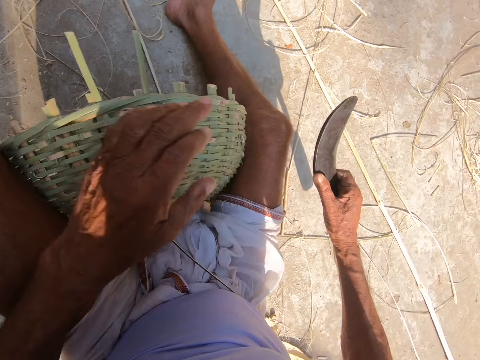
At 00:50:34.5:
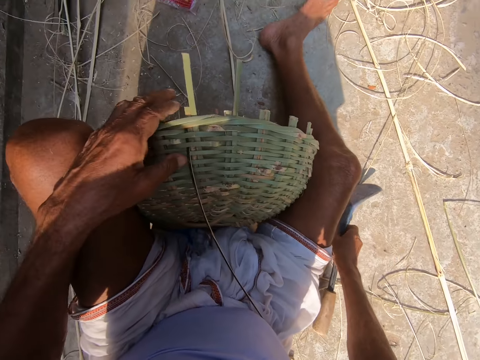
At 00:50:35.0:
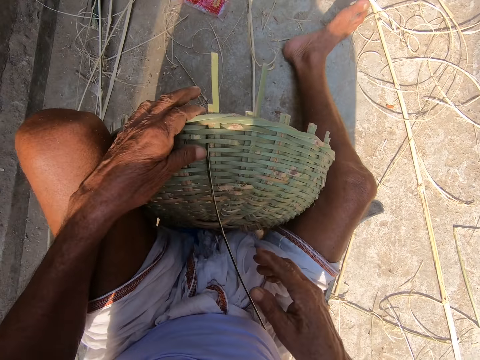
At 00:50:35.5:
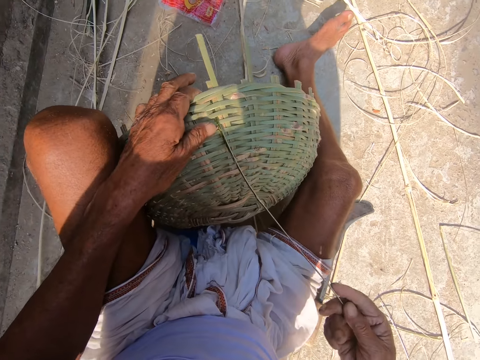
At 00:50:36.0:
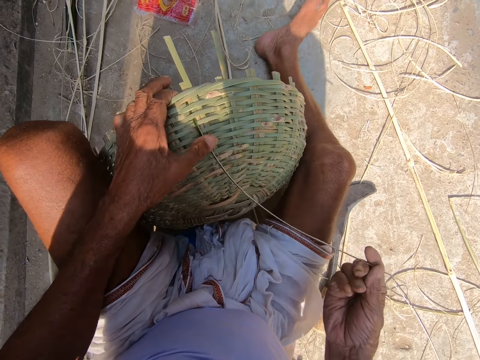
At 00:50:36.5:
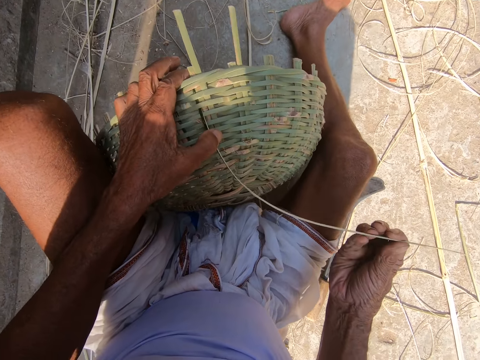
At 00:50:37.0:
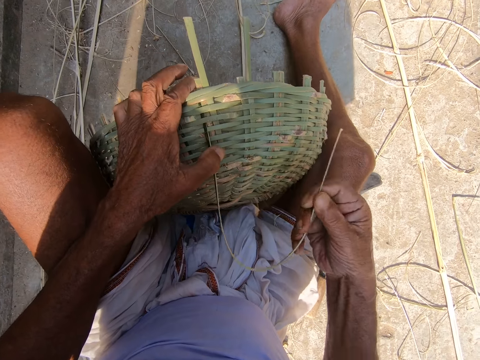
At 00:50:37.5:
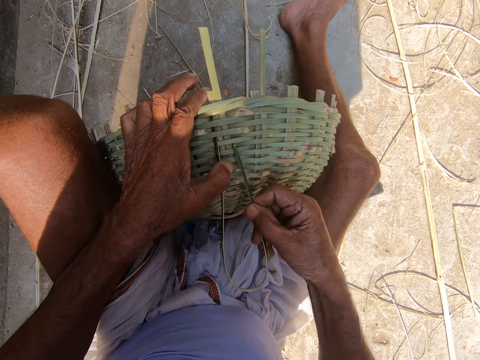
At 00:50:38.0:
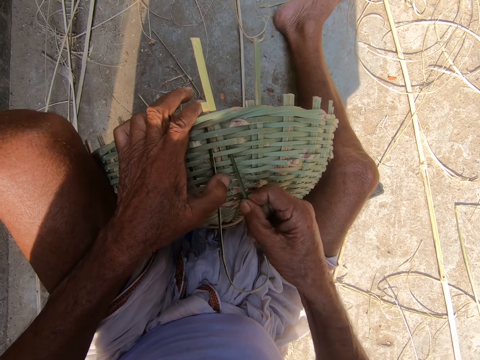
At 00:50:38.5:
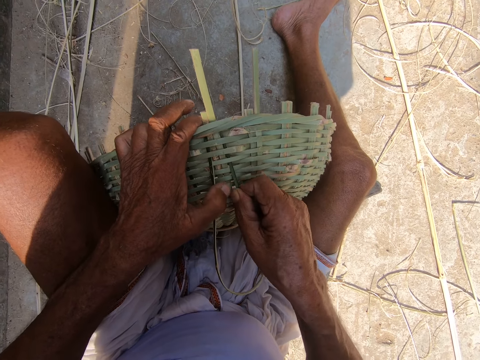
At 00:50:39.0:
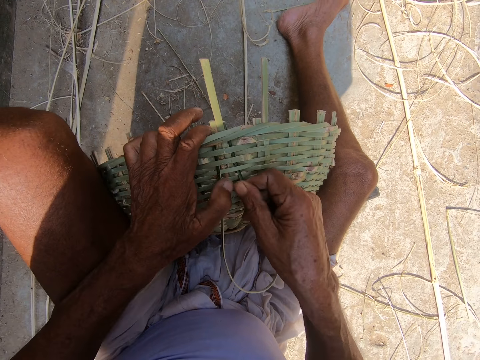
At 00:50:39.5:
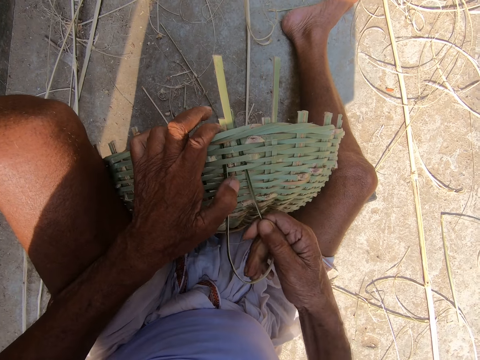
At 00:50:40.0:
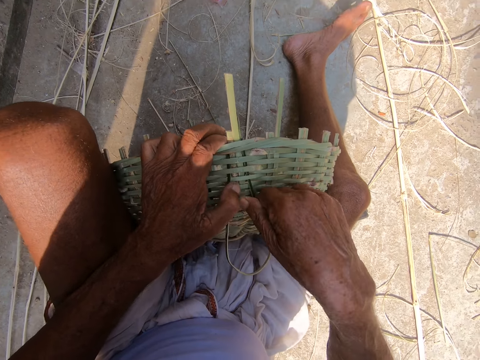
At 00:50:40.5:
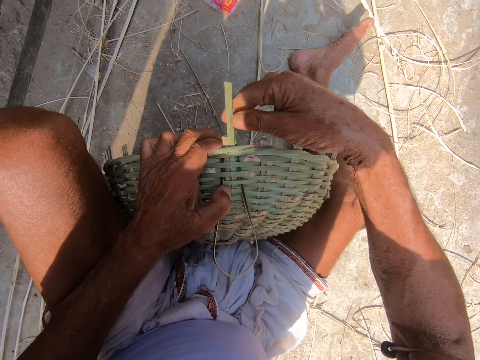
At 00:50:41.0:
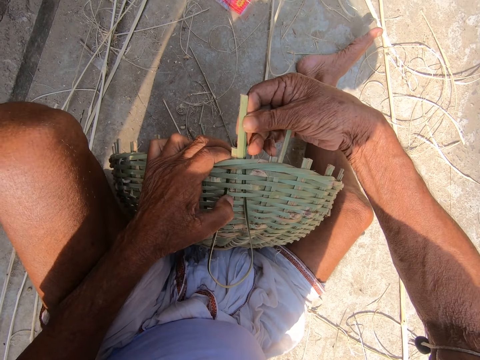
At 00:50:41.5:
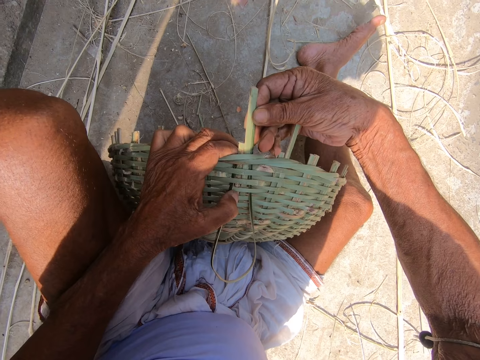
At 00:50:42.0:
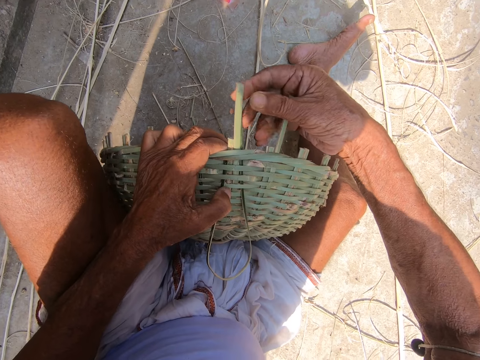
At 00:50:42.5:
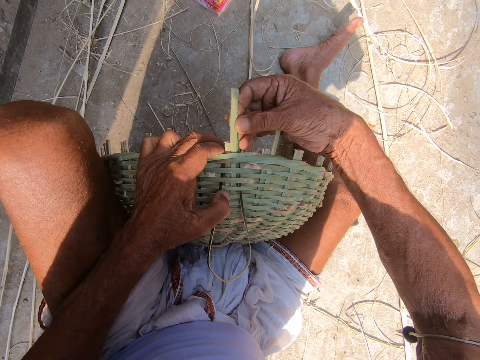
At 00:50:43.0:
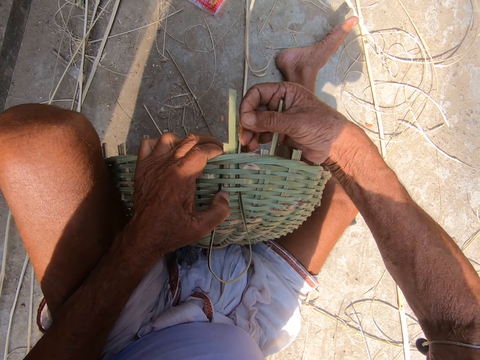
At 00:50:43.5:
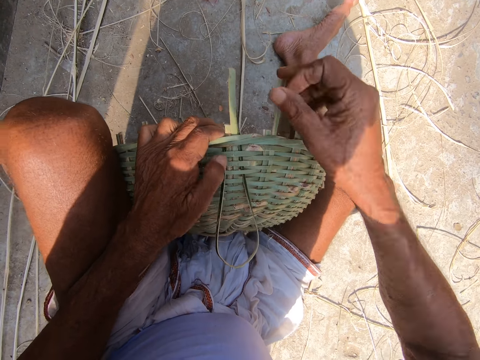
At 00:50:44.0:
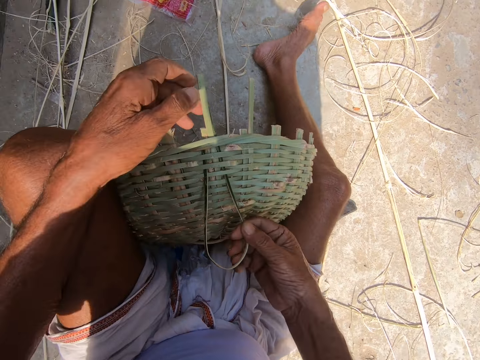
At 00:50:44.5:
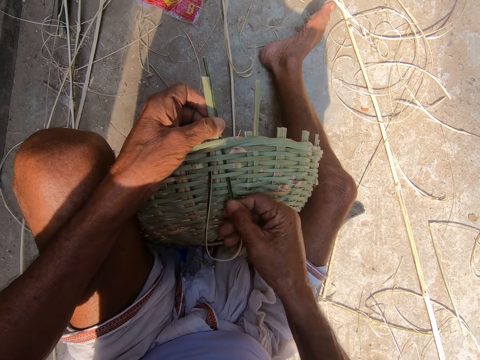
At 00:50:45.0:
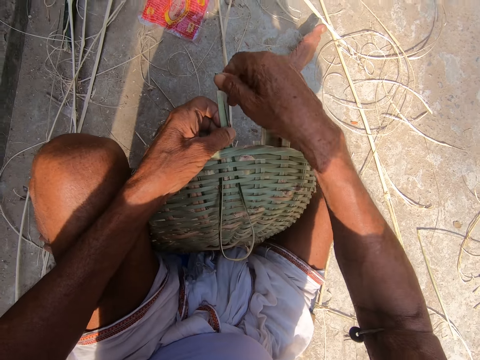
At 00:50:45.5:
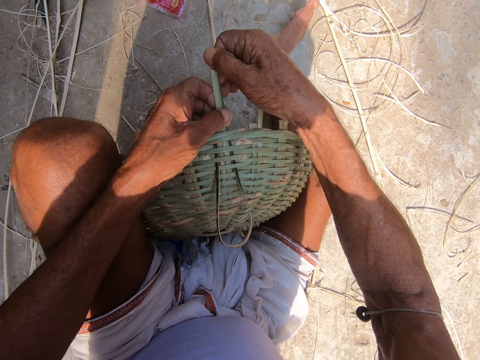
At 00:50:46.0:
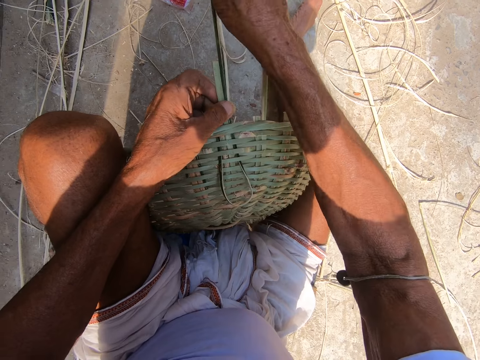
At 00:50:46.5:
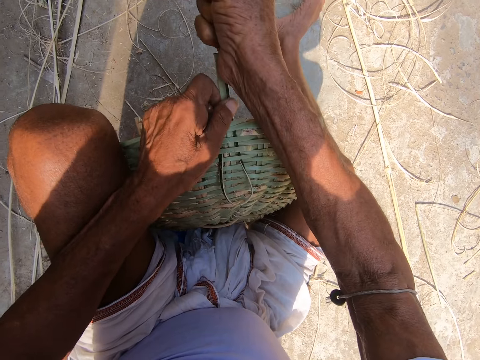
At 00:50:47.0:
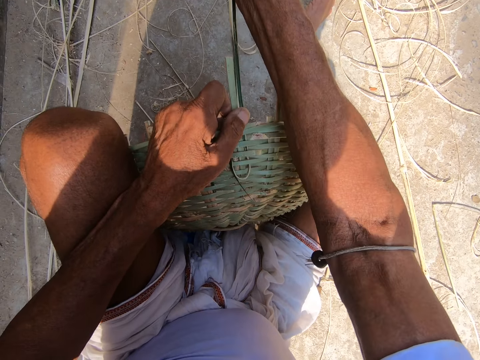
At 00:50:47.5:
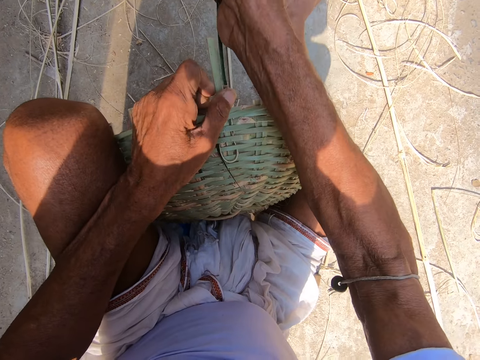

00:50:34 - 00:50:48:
The camera wearer drops the sickle on the ground with his right hand. He weaves the basket with both hands. A man interacts with the camera wearer.

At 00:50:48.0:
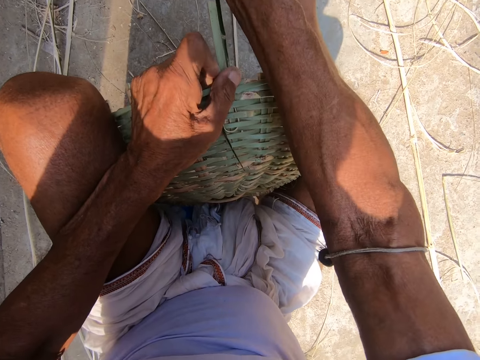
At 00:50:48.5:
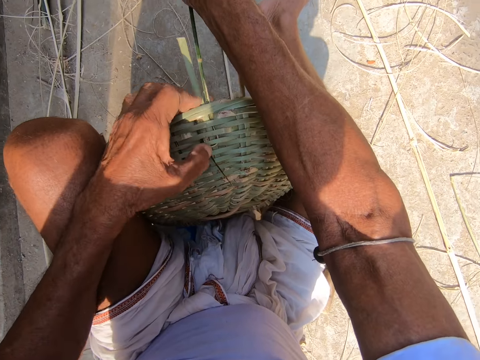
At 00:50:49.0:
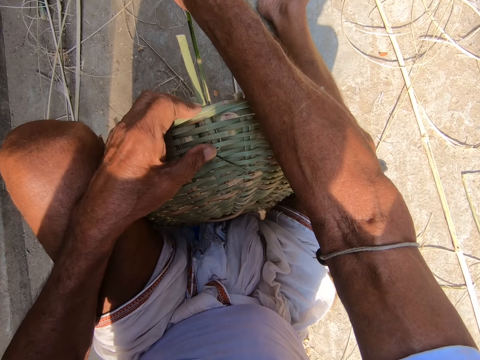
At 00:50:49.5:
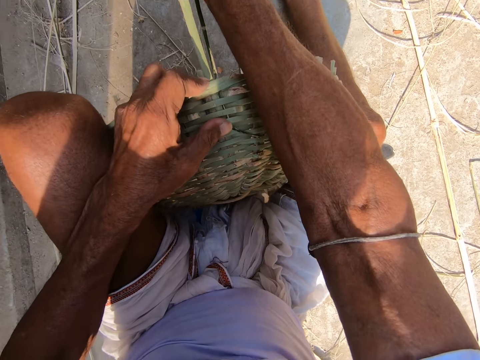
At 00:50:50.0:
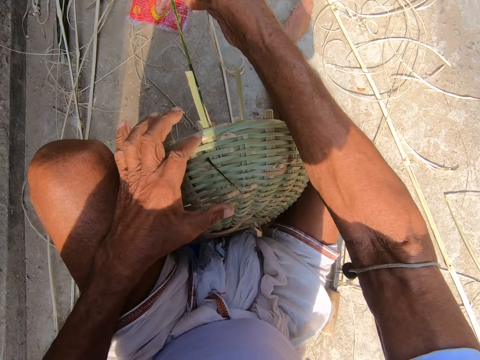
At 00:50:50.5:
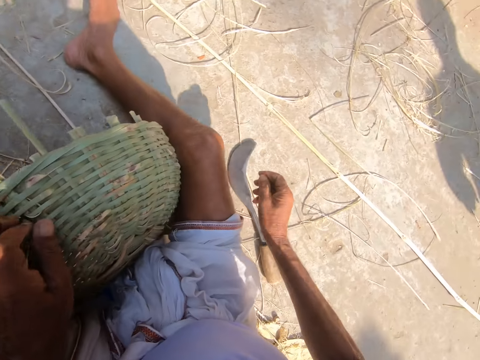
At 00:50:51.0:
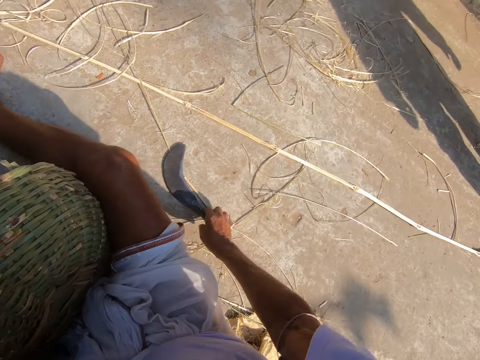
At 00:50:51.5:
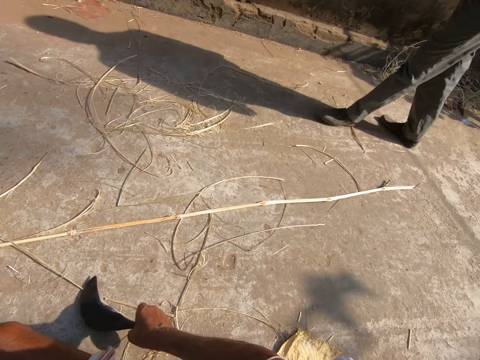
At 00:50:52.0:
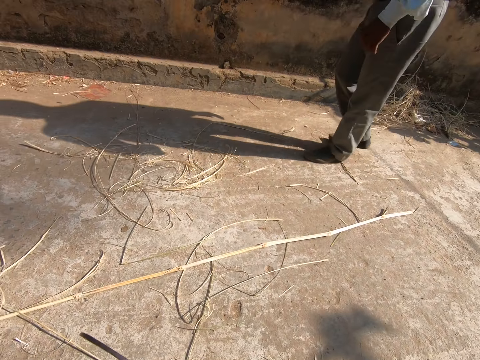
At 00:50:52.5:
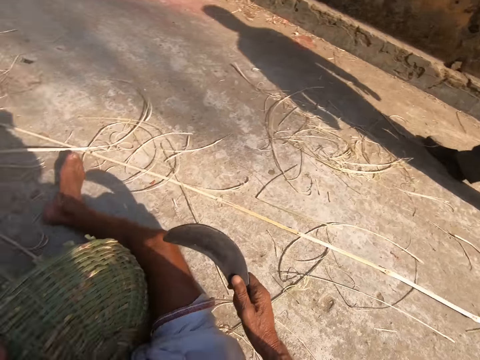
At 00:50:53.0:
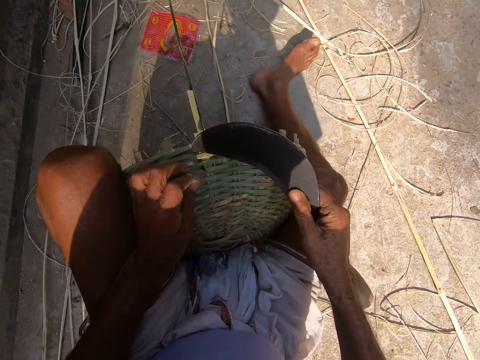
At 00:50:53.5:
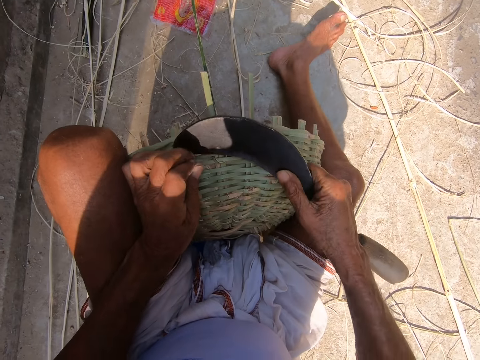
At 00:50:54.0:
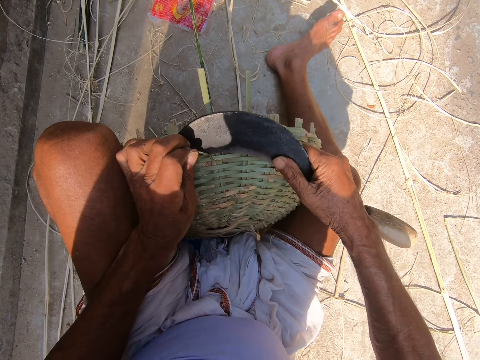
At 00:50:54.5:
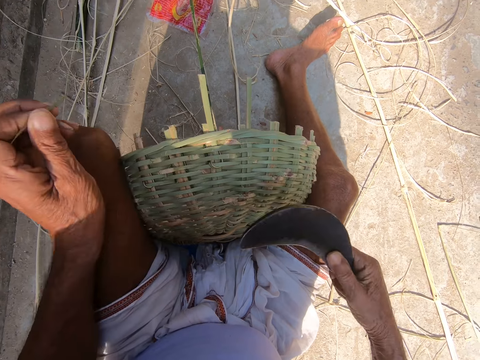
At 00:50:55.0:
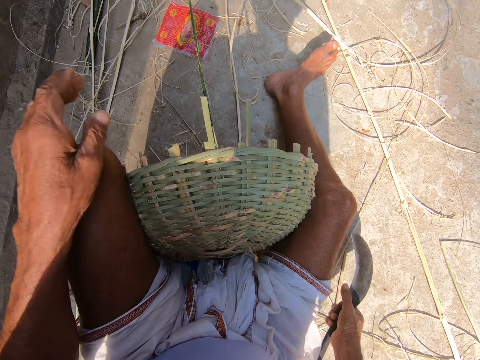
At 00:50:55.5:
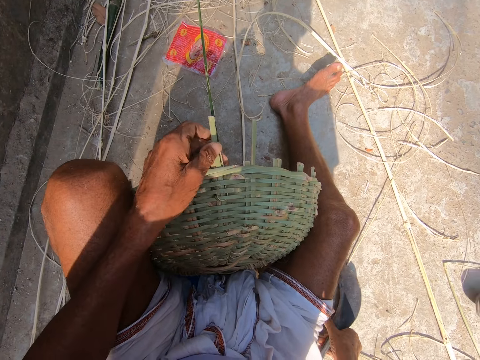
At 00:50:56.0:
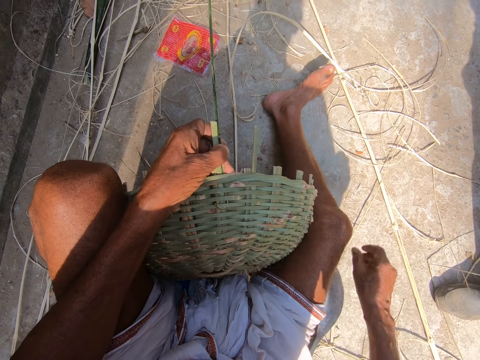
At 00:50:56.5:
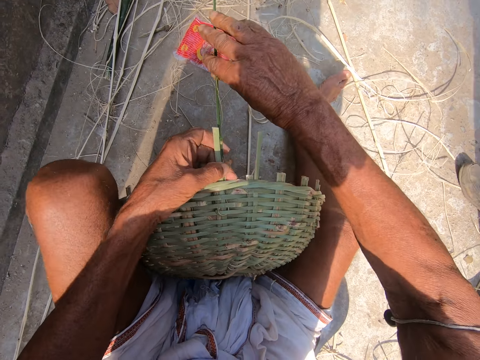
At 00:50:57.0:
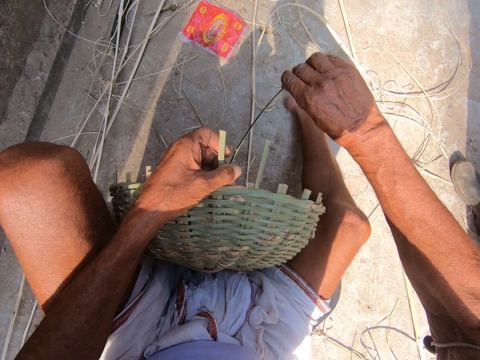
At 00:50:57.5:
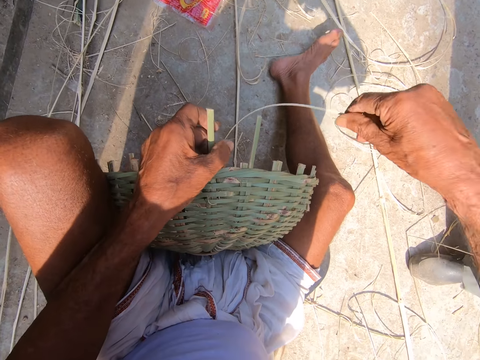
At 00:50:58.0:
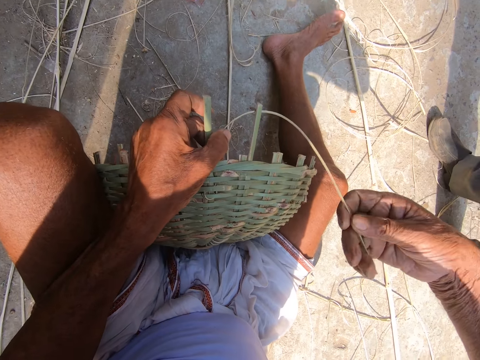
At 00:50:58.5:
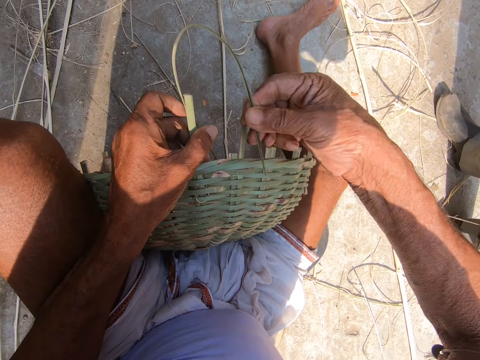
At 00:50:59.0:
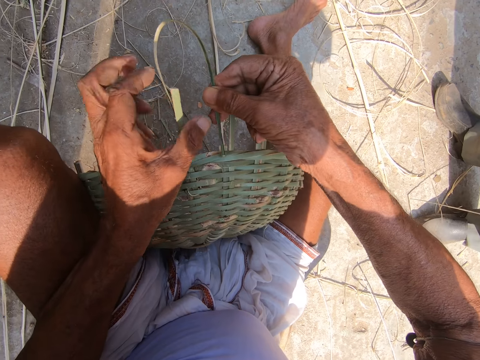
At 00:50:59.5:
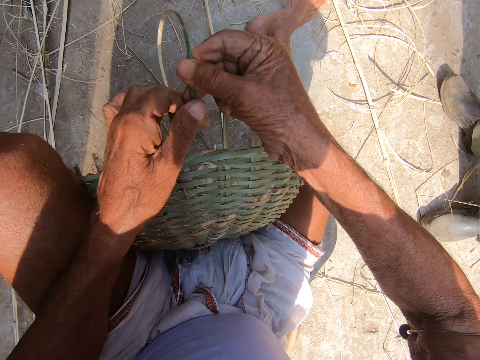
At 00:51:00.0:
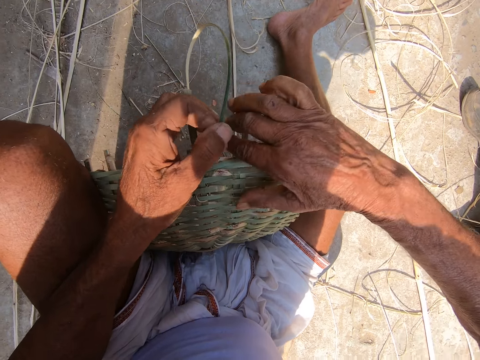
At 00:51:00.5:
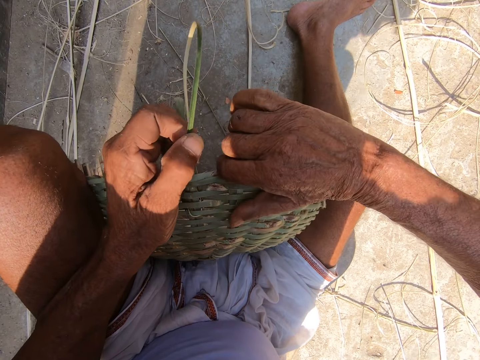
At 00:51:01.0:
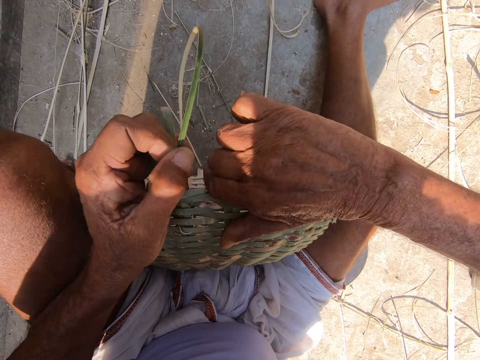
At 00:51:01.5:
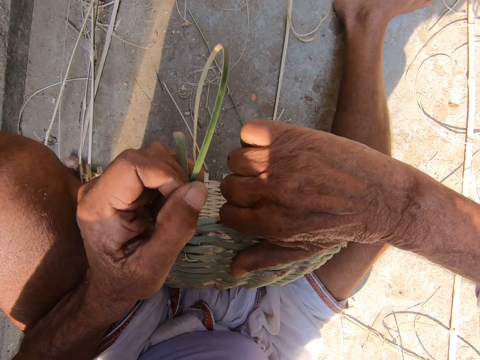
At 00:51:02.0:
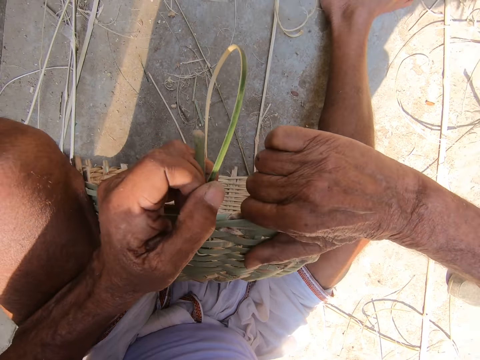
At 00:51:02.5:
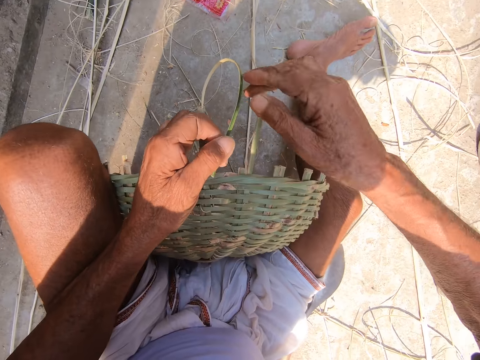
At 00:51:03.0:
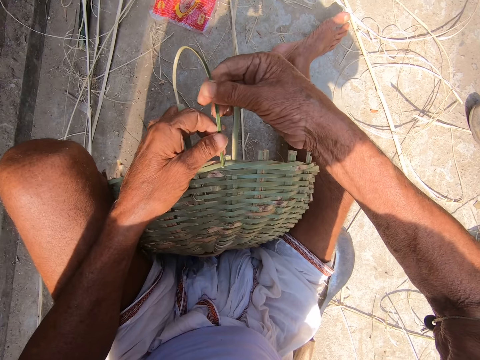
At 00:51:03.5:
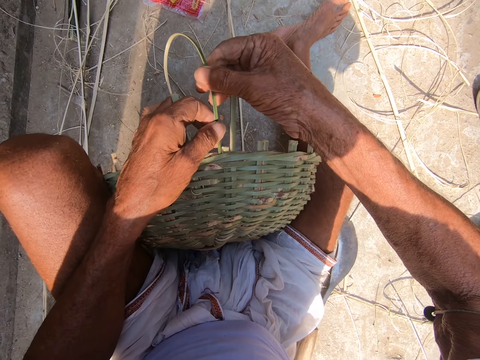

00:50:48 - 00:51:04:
A woman interacts with the camera wearer. The camera wearer looks around. He picks up the sickle or machete on the ground with his right hand. A man walks on the road. The camera wearer cuts the grass with the machete. He cuts the bamboo strip on the basket with the sickle in his right hand. He throws the grass. He drops the sickle on the ground with his right hand. He interacts with the woman. He weaves the basket with both hands.
